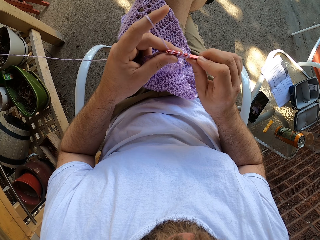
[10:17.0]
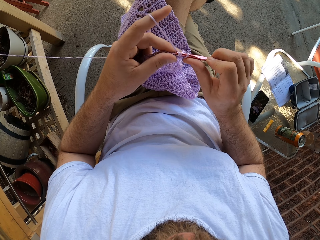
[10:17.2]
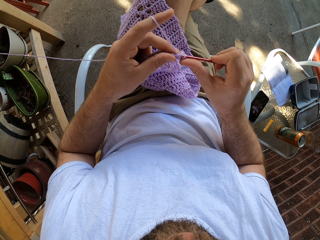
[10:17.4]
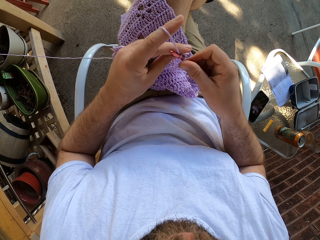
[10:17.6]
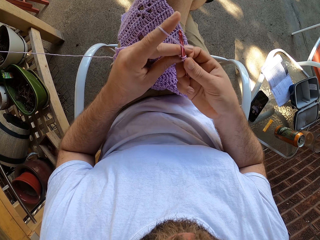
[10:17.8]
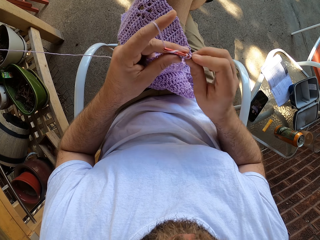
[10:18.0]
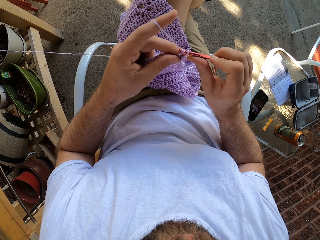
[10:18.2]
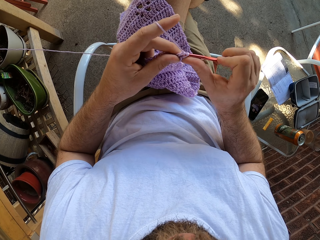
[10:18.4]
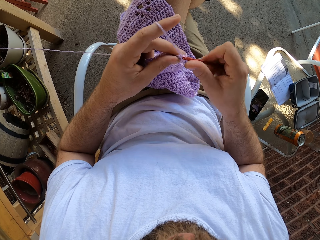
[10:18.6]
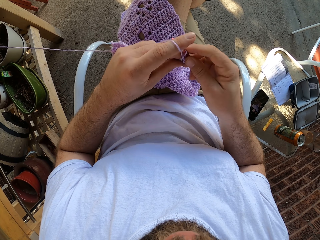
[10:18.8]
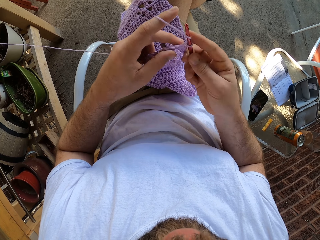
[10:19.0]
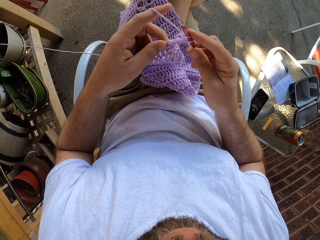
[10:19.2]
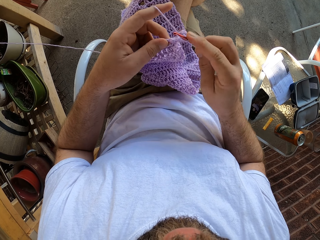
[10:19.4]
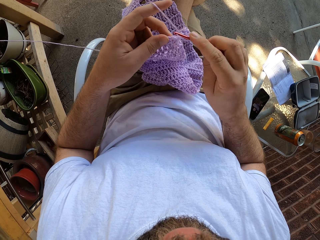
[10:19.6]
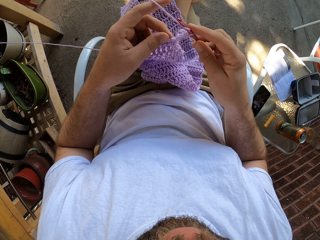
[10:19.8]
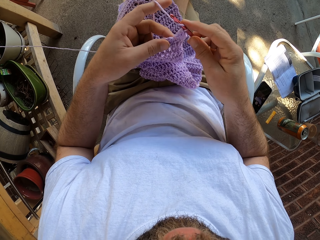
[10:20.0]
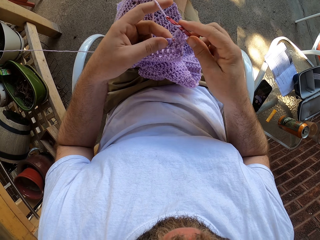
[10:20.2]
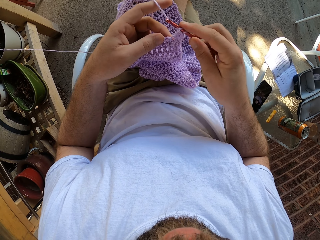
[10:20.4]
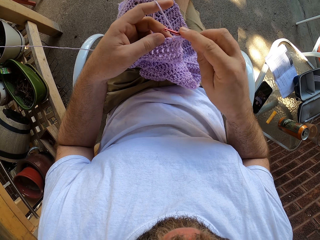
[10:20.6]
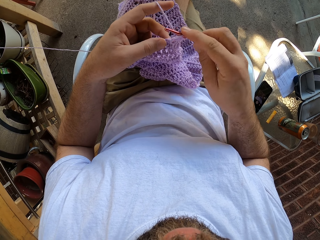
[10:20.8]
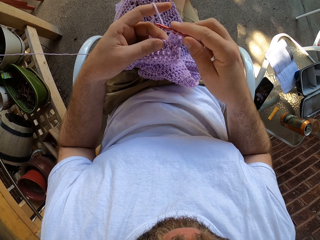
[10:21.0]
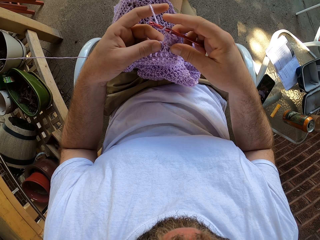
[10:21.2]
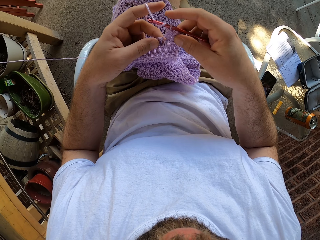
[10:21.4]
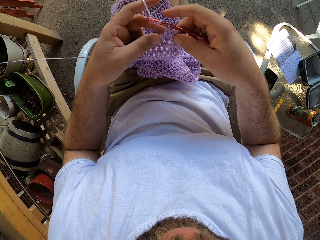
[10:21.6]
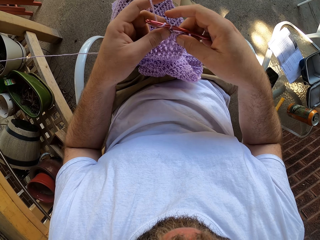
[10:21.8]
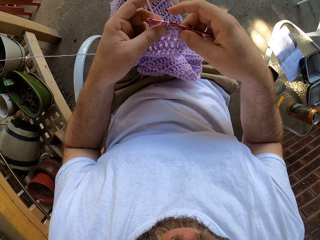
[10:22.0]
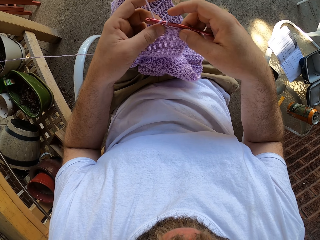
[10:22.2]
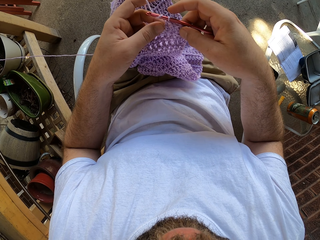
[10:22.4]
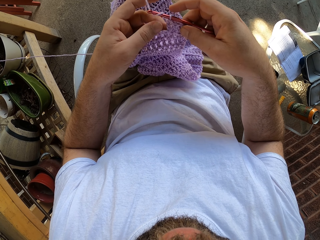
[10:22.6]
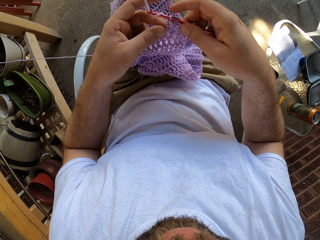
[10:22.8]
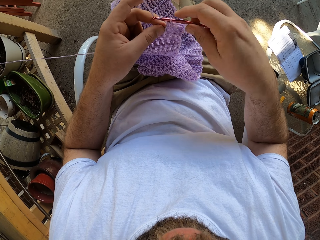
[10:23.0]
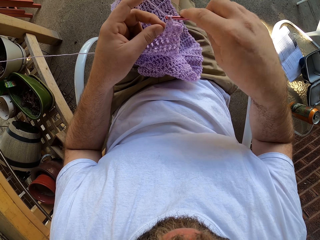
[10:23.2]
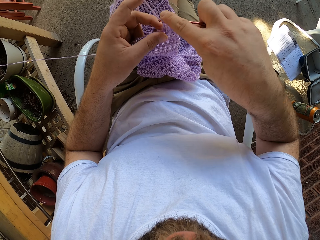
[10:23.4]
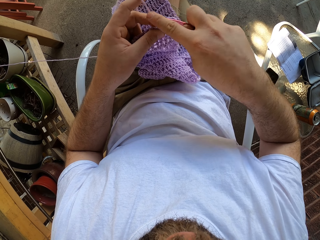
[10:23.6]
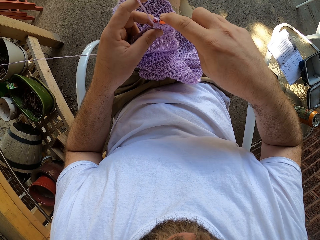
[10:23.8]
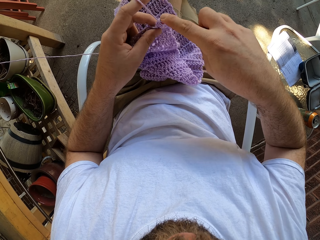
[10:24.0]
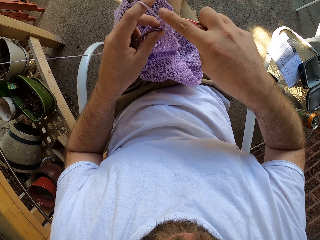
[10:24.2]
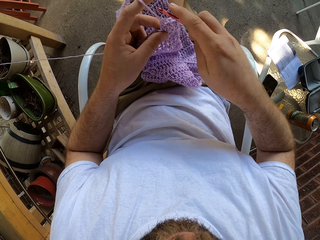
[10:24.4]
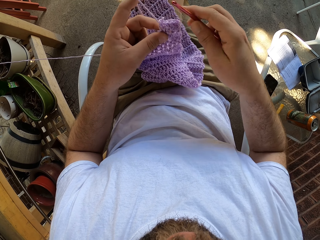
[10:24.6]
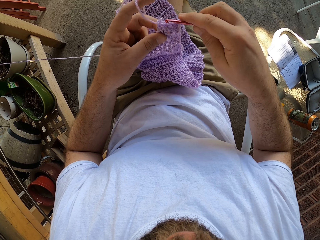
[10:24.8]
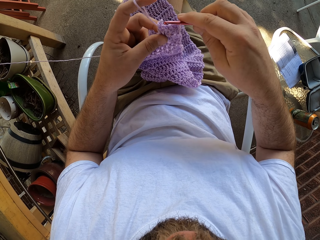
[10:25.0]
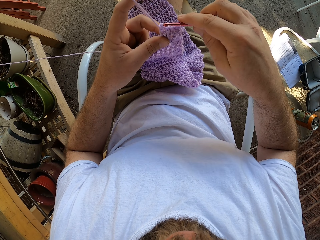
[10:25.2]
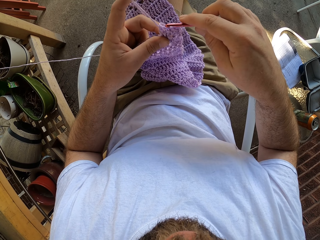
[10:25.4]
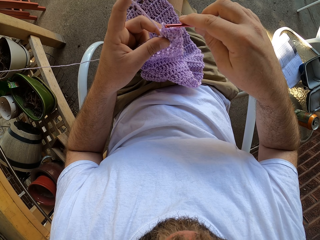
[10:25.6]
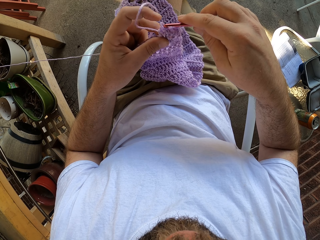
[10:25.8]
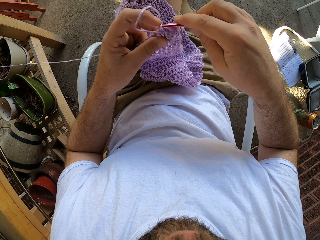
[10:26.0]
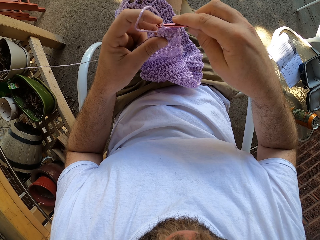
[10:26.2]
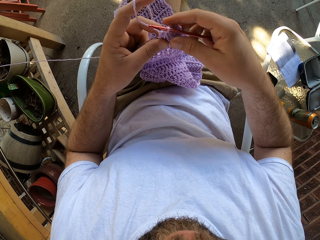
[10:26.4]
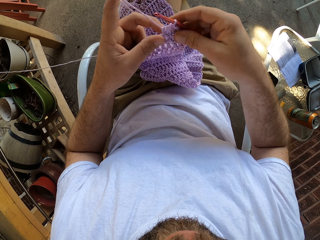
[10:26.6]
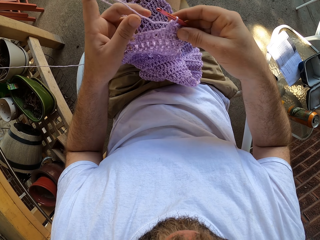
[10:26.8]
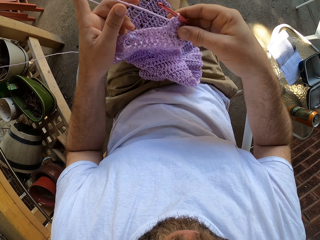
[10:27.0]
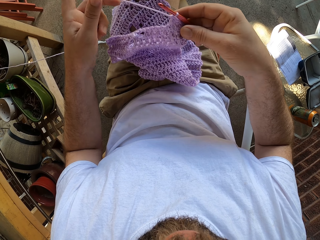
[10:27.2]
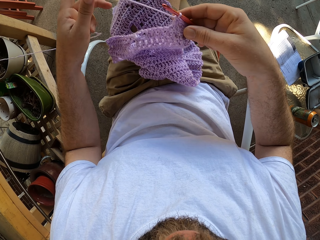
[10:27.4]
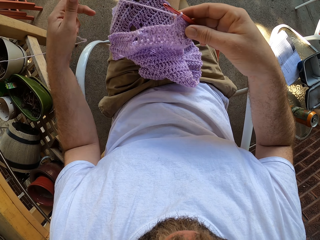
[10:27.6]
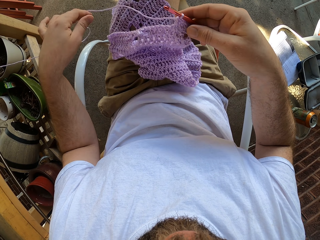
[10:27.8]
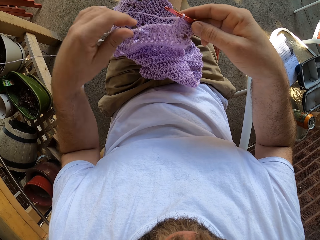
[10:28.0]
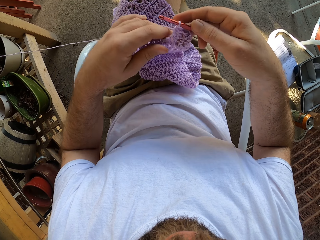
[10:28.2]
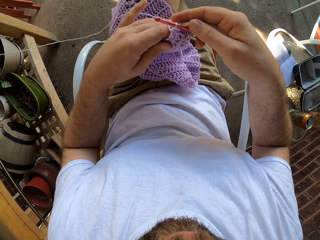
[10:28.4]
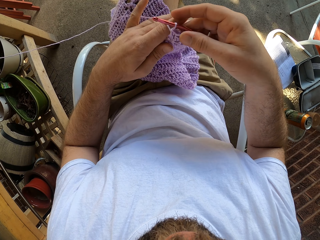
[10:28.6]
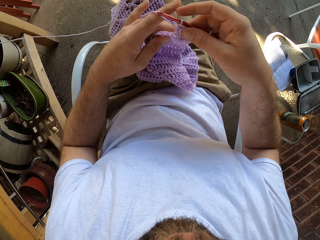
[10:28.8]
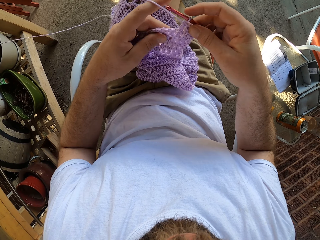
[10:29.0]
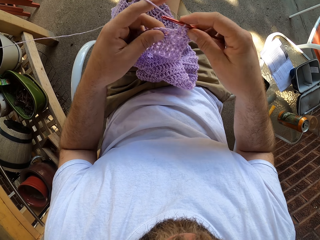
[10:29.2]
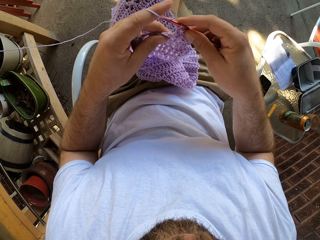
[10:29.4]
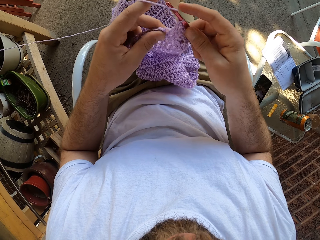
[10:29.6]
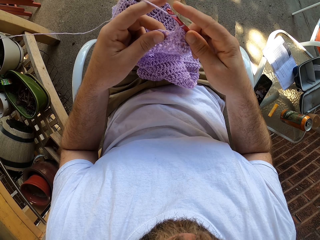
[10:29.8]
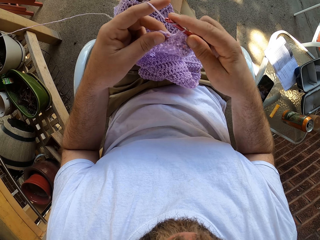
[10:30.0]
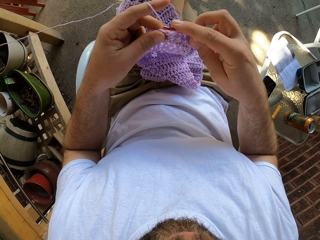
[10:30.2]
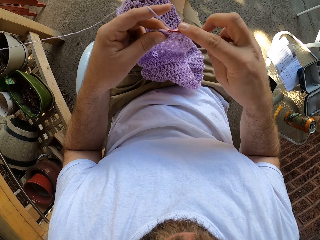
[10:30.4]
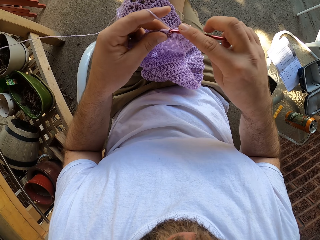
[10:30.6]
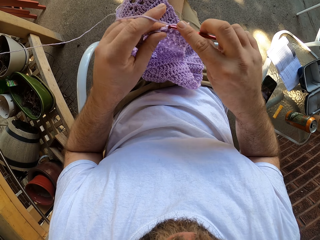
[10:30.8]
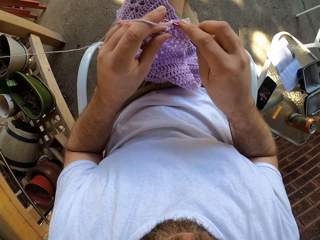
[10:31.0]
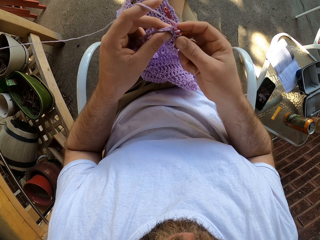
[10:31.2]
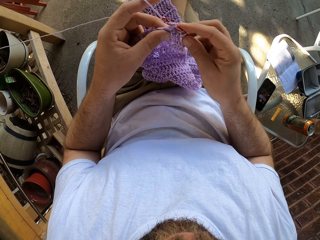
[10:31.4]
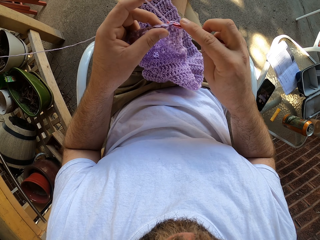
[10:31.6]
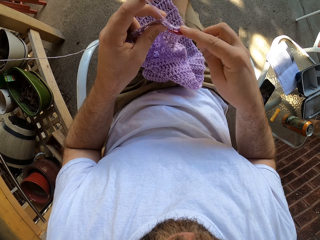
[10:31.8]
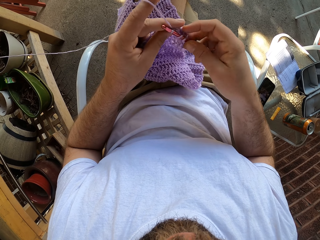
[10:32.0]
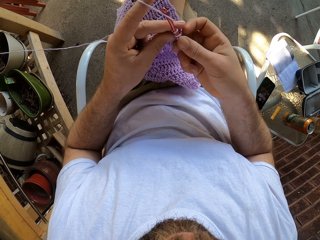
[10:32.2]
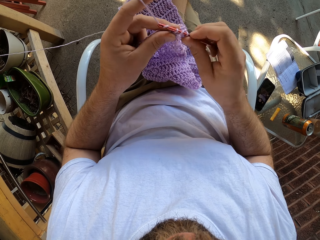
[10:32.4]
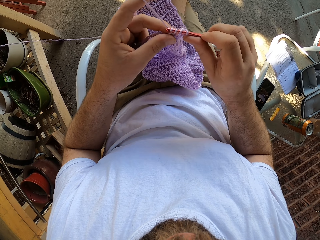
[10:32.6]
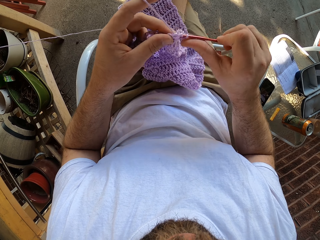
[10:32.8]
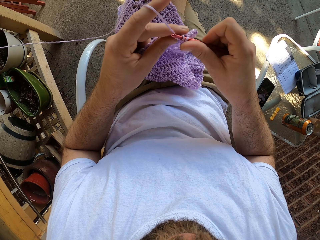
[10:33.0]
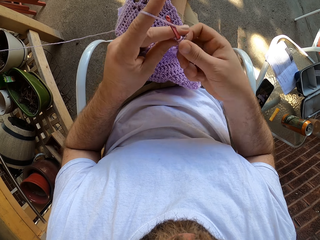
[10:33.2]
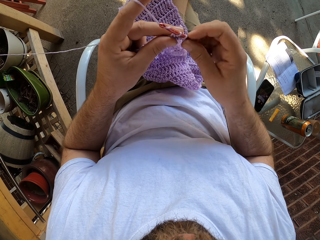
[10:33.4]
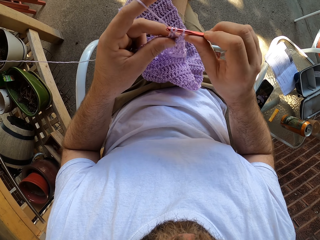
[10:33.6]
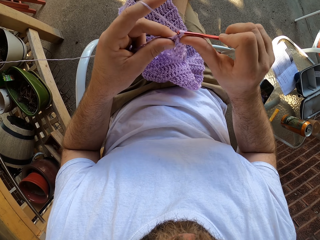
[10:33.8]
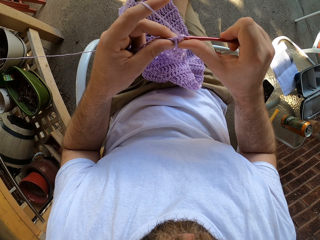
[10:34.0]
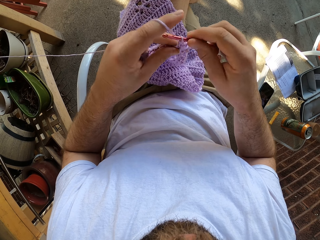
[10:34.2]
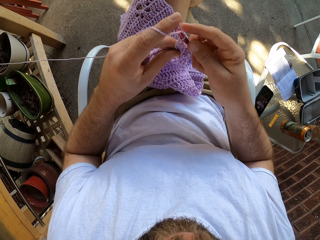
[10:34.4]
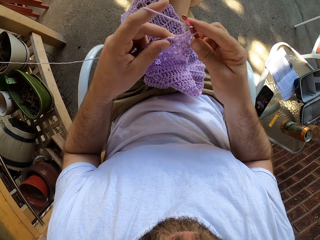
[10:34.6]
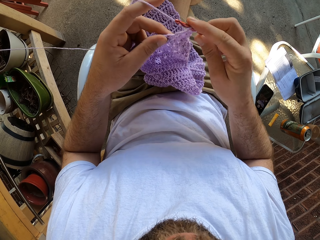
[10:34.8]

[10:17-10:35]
The camera wearer adjusts the thread. They knit the fabric.

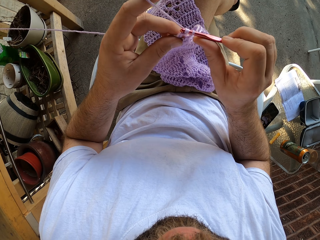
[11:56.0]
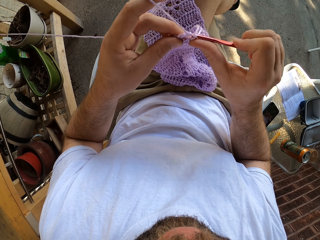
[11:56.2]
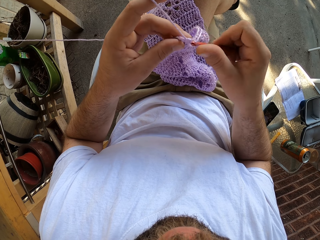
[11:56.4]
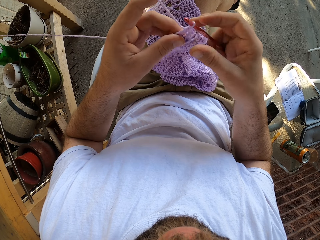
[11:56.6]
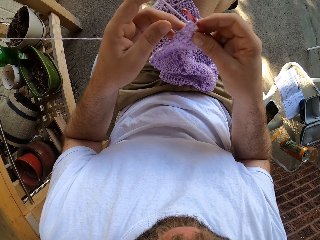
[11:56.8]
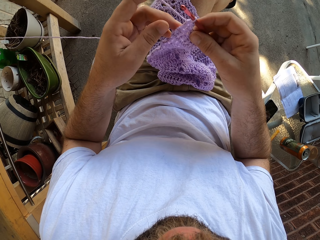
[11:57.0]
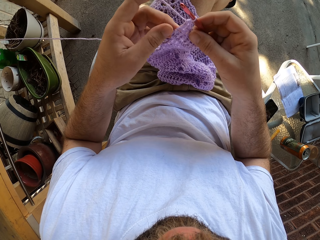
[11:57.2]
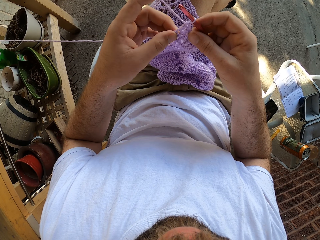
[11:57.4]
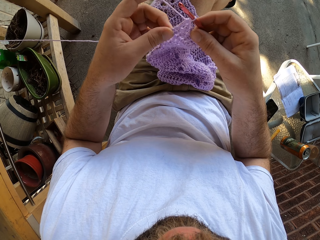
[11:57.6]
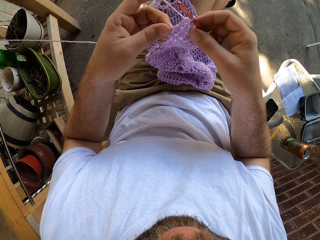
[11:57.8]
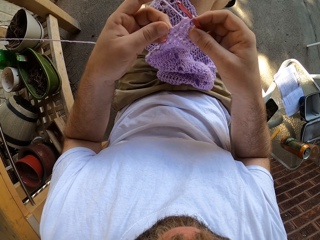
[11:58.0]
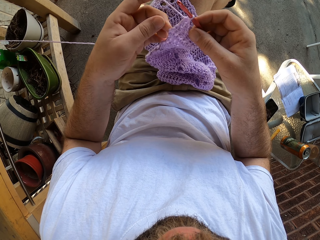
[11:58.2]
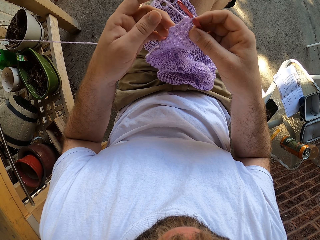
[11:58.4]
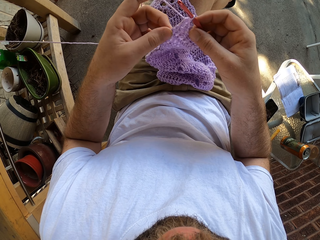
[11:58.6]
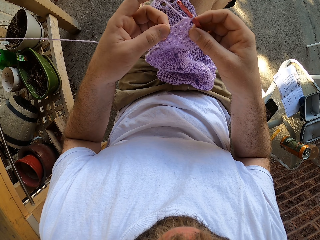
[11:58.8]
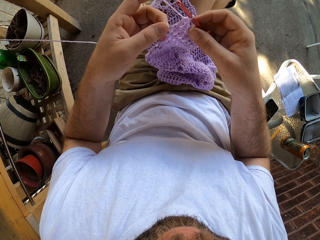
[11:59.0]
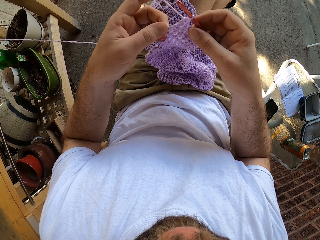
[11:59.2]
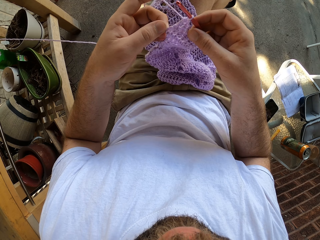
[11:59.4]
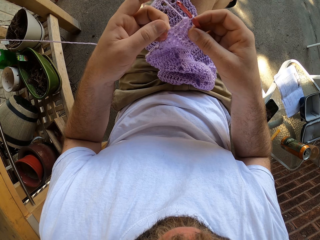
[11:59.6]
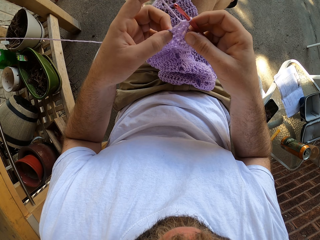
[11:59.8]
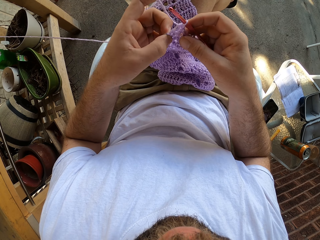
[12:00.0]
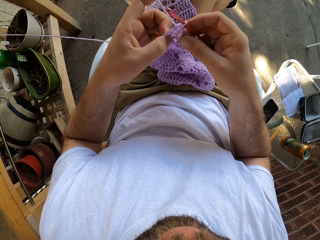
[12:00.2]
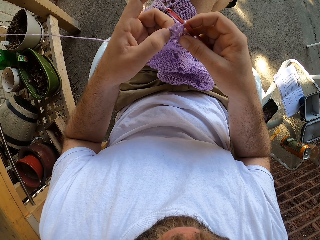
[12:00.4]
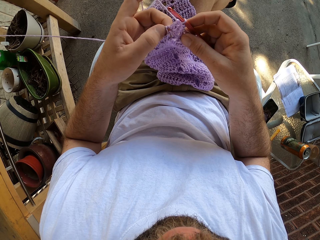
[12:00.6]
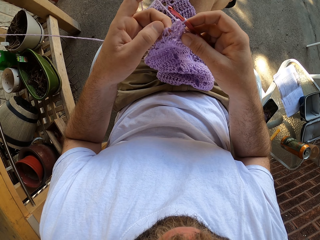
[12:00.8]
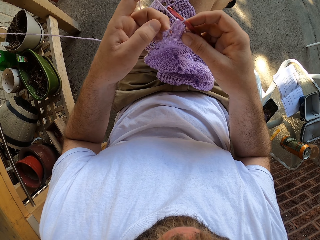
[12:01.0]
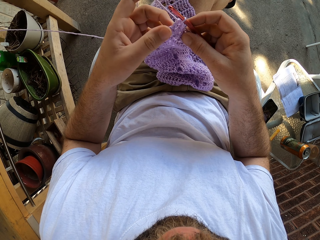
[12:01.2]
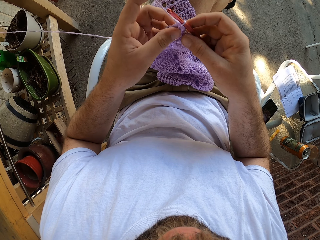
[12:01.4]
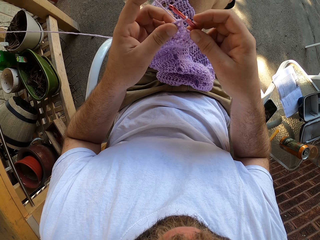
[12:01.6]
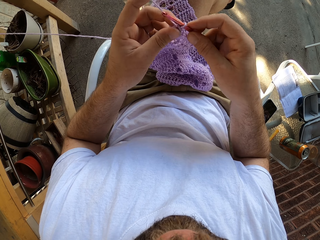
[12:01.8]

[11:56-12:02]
The camera wearer adjusts the fabric.
